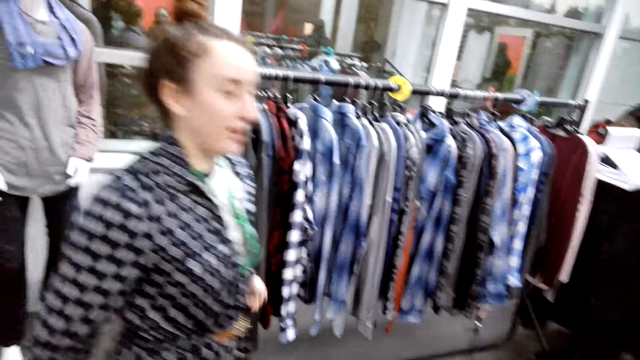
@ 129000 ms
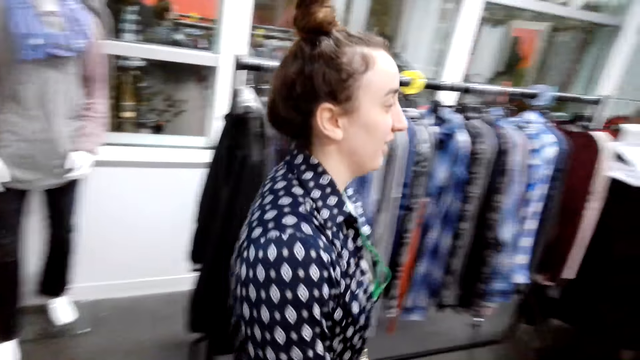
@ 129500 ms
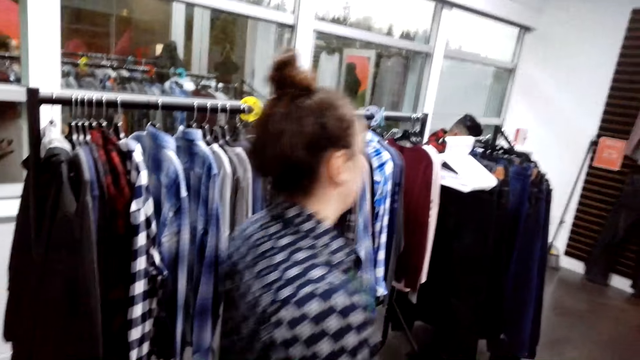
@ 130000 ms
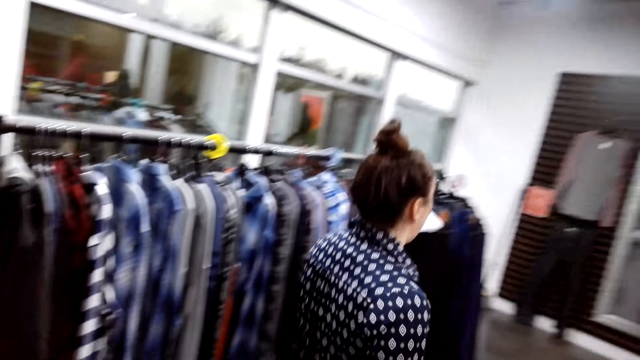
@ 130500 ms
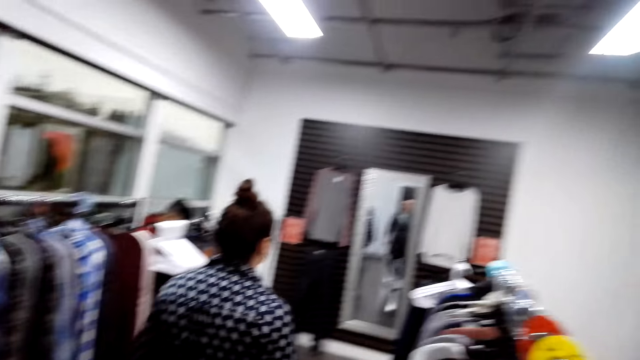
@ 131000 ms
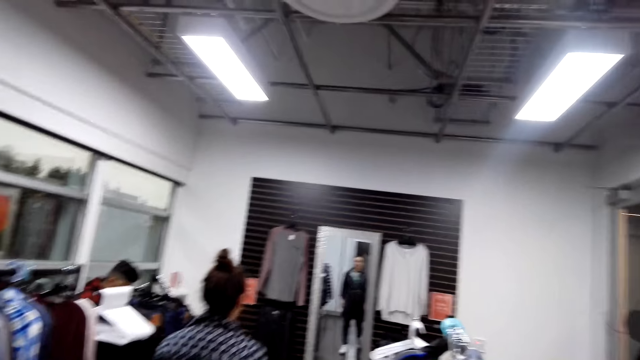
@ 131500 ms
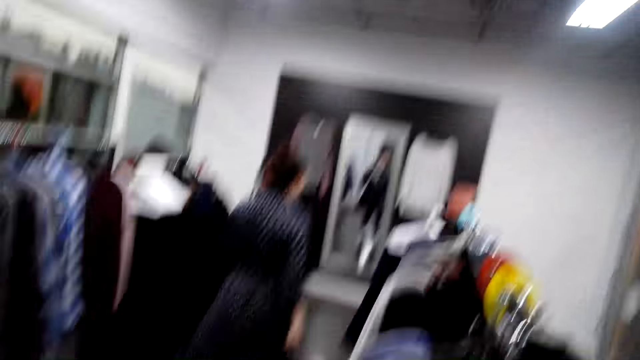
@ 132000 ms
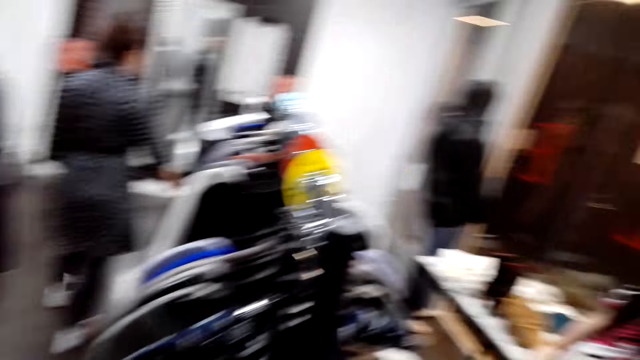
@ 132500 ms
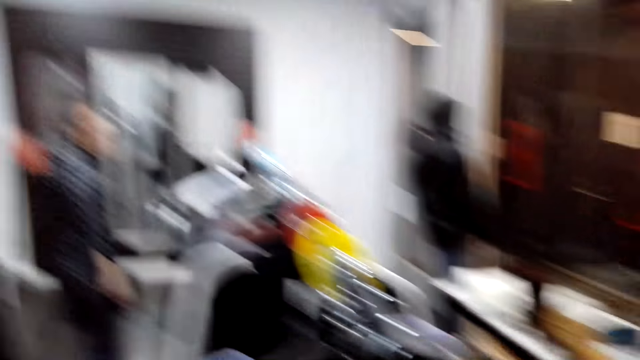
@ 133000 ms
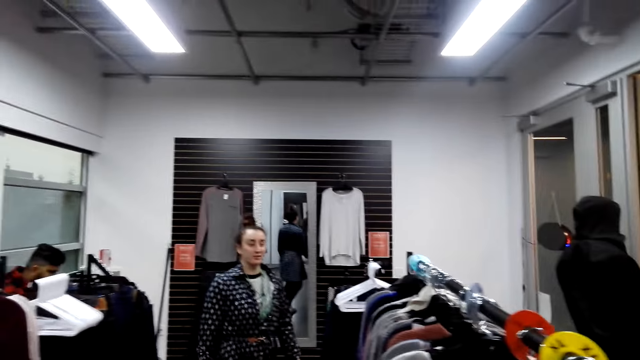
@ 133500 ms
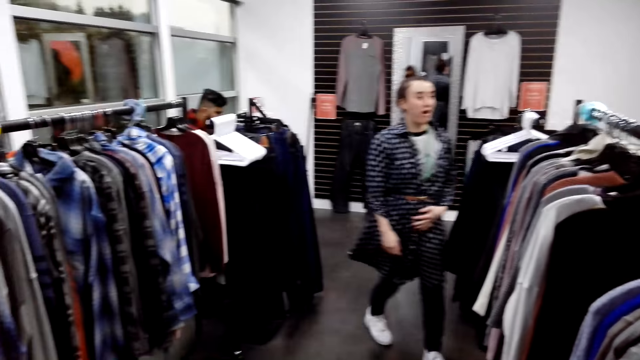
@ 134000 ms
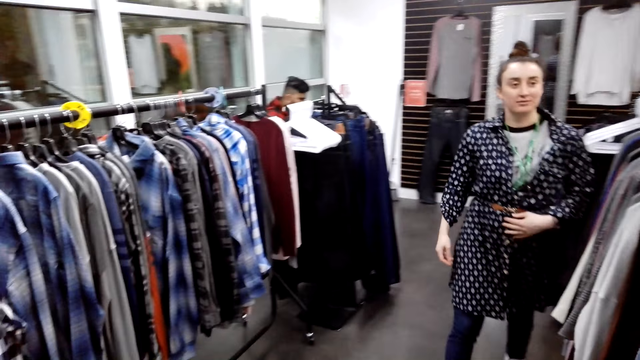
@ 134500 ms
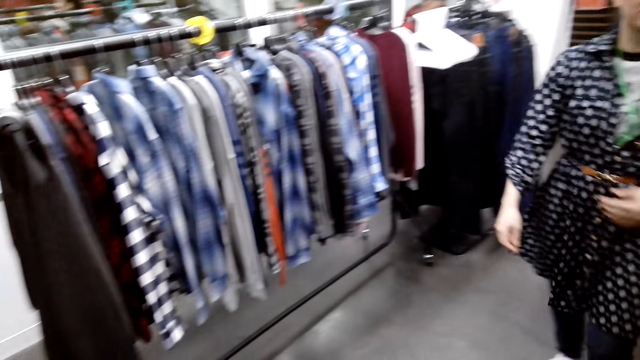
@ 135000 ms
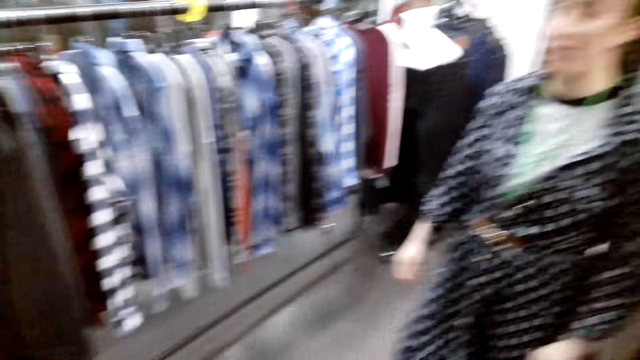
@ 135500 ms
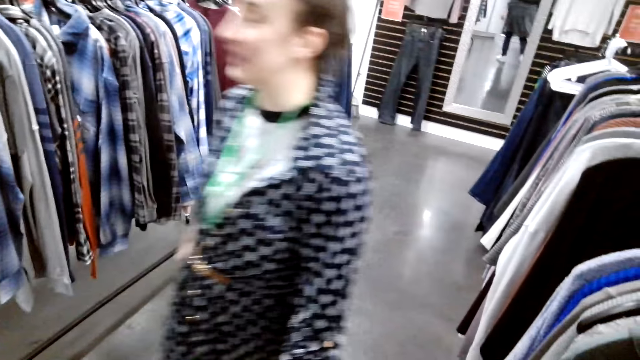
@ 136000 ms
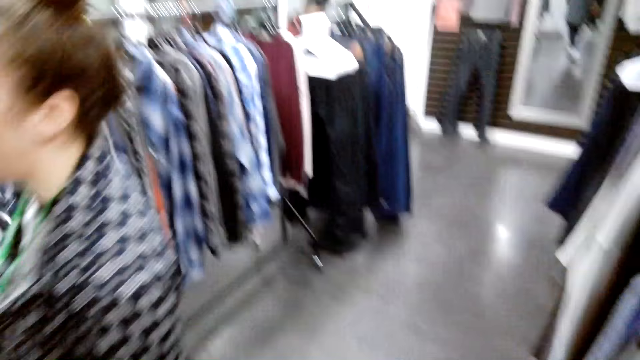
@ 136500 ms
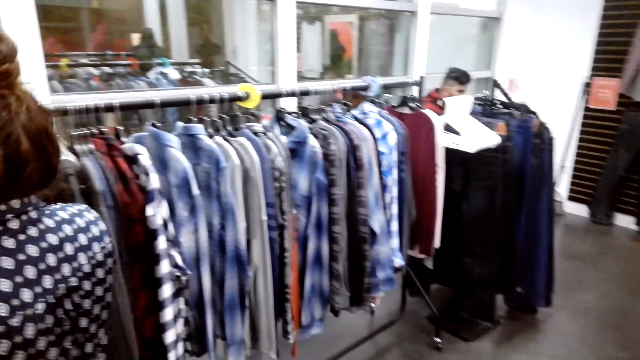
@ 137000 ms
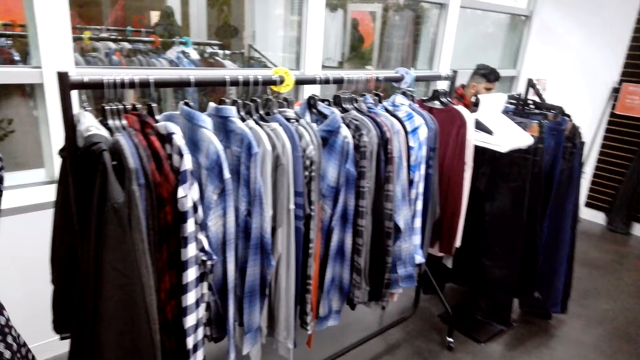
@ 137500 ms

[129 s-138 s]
The woman turns around and goes for the mannequin.

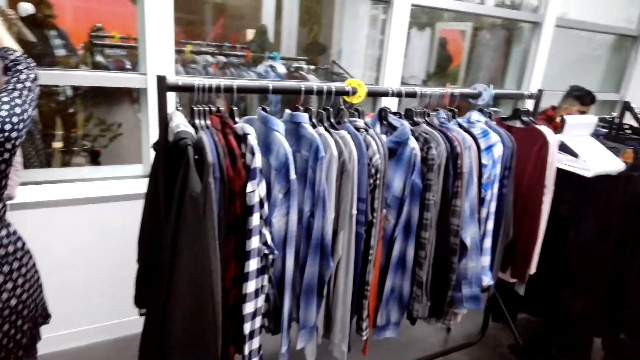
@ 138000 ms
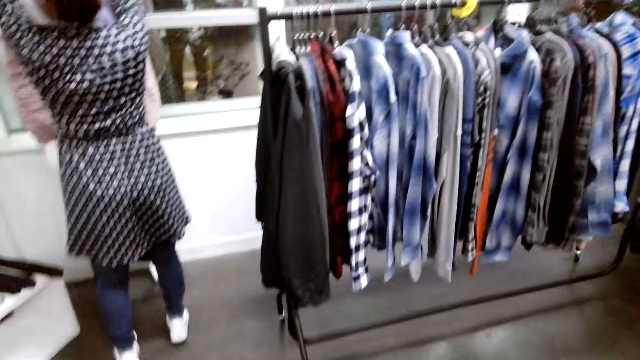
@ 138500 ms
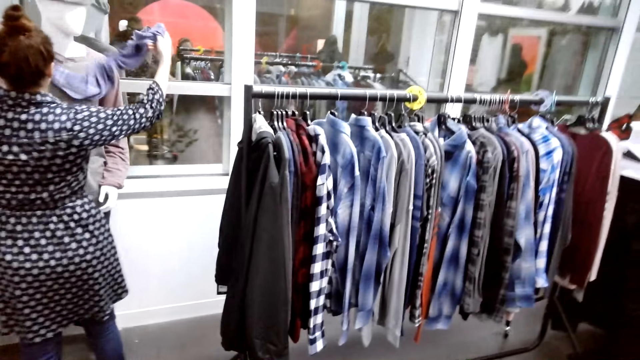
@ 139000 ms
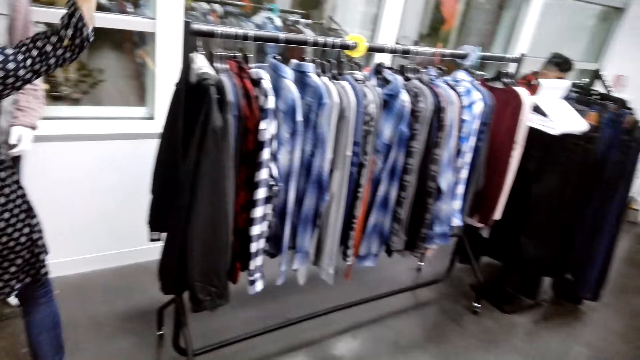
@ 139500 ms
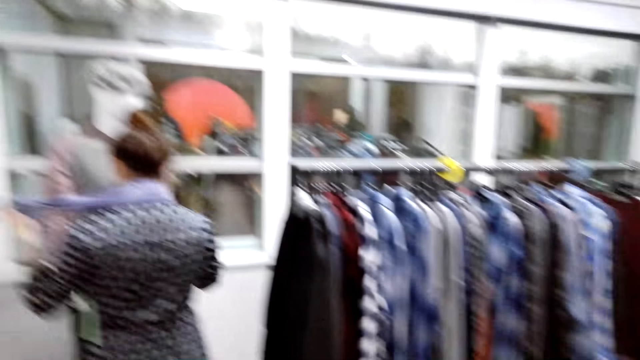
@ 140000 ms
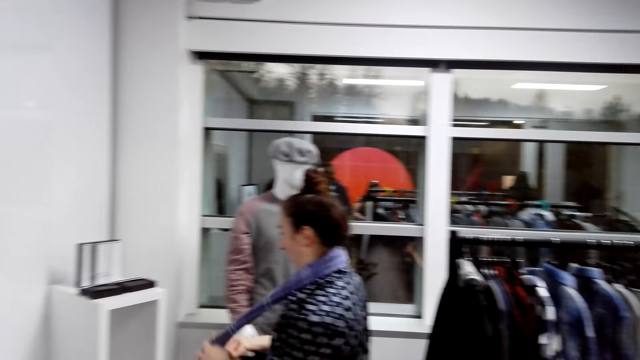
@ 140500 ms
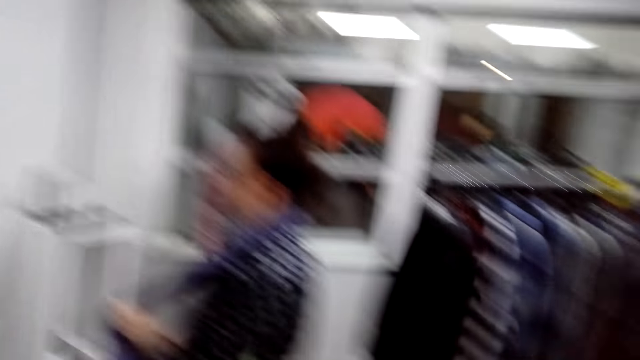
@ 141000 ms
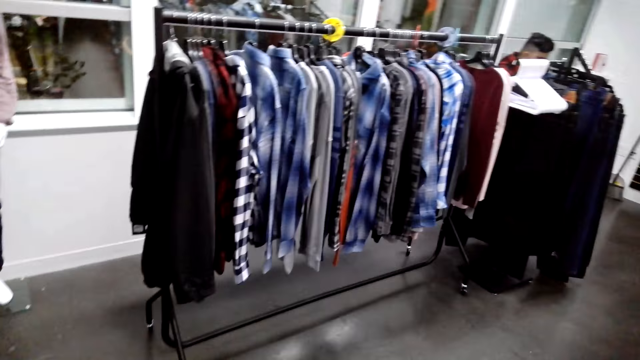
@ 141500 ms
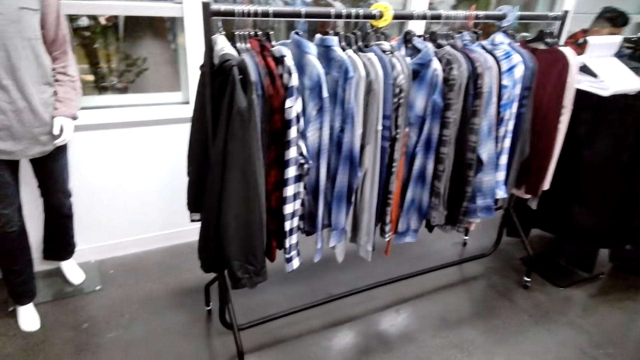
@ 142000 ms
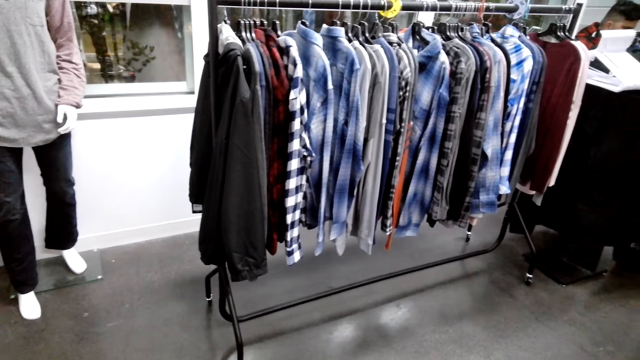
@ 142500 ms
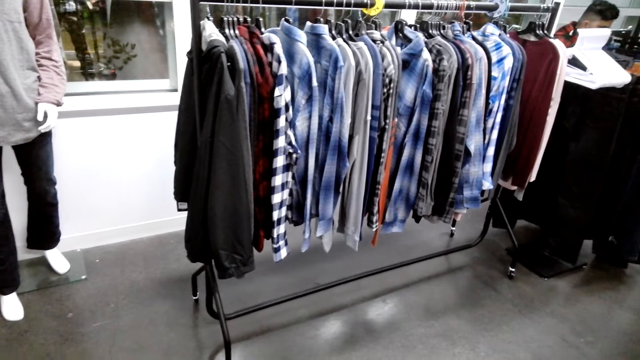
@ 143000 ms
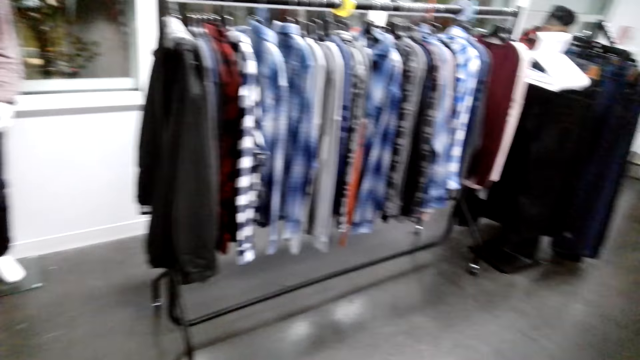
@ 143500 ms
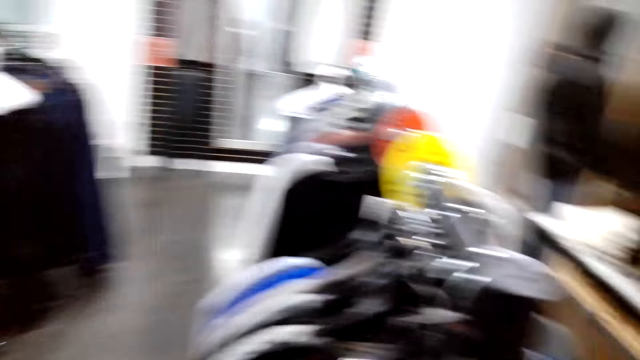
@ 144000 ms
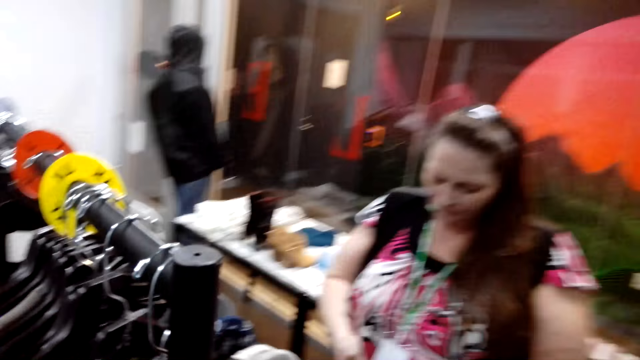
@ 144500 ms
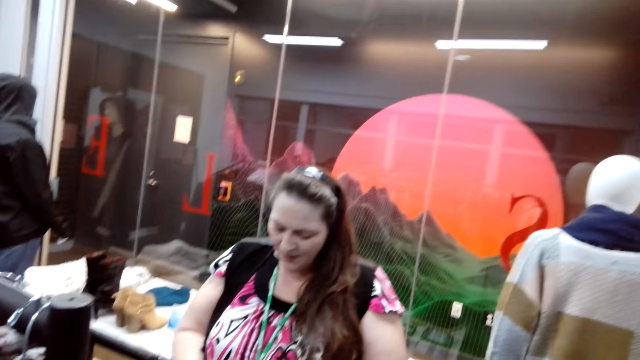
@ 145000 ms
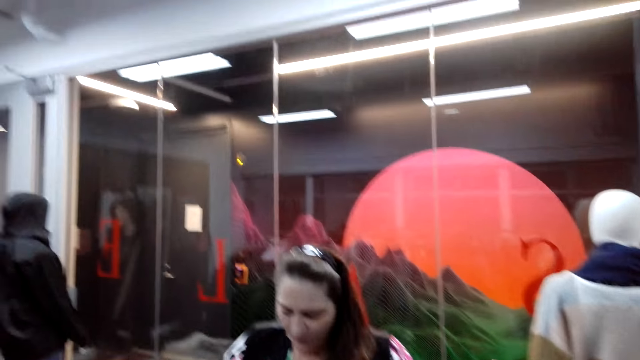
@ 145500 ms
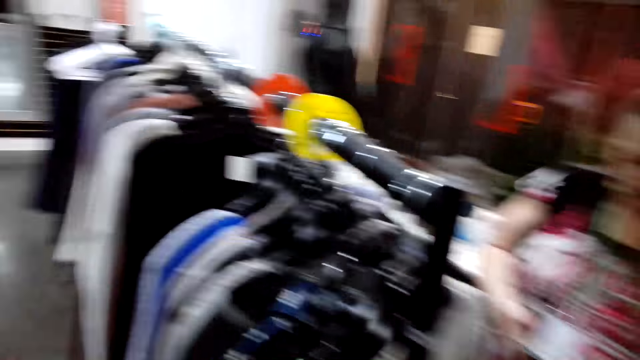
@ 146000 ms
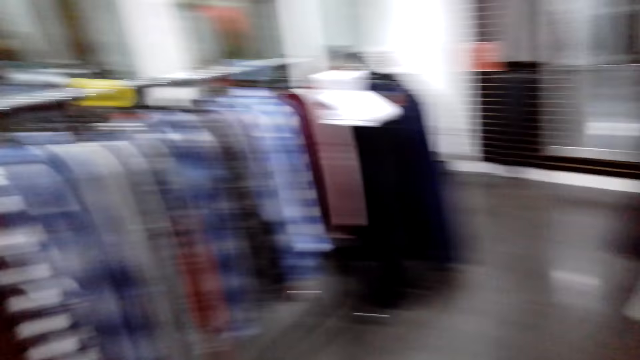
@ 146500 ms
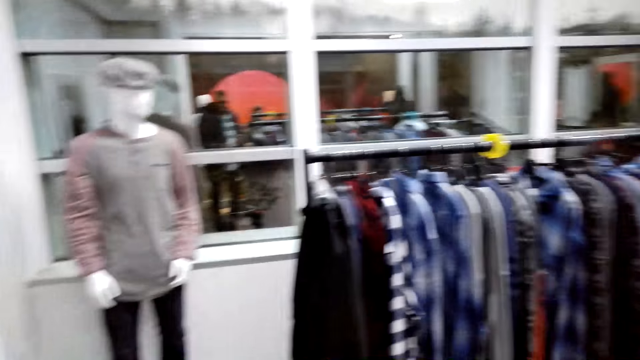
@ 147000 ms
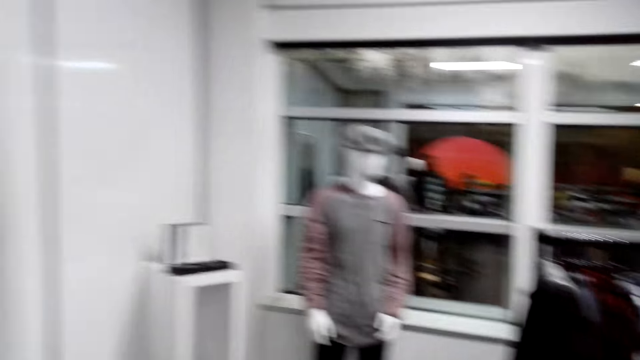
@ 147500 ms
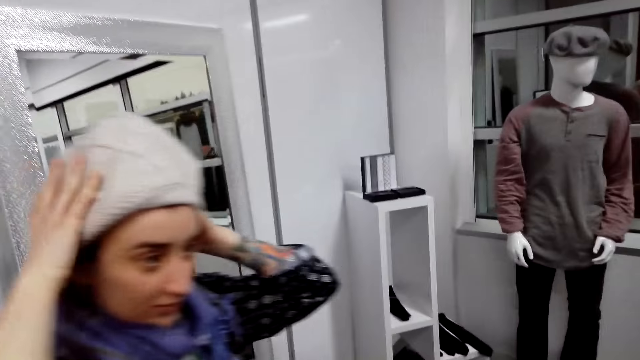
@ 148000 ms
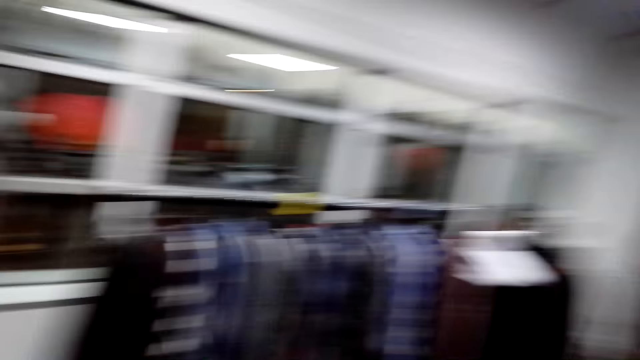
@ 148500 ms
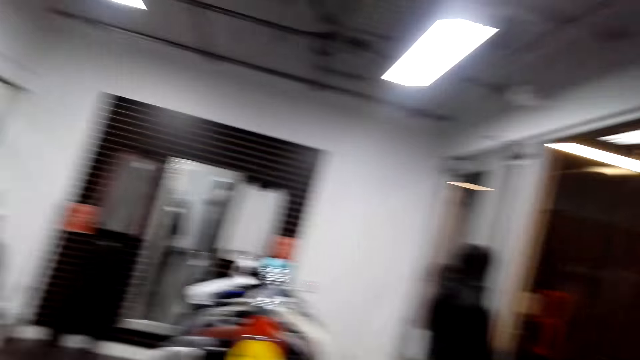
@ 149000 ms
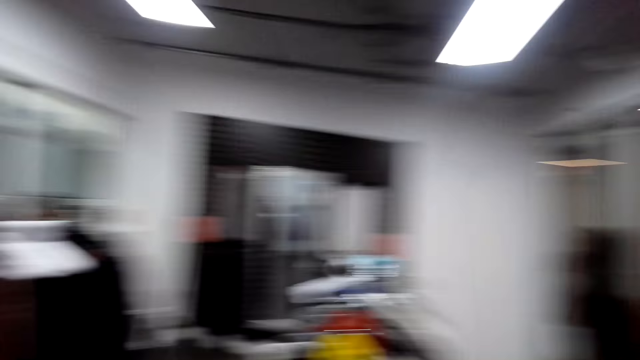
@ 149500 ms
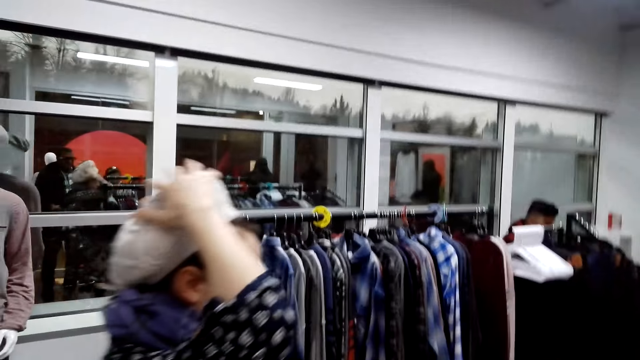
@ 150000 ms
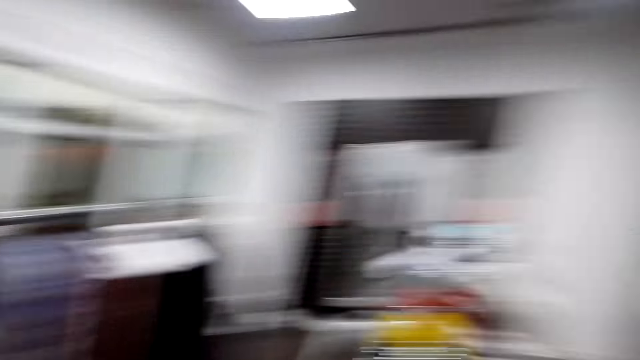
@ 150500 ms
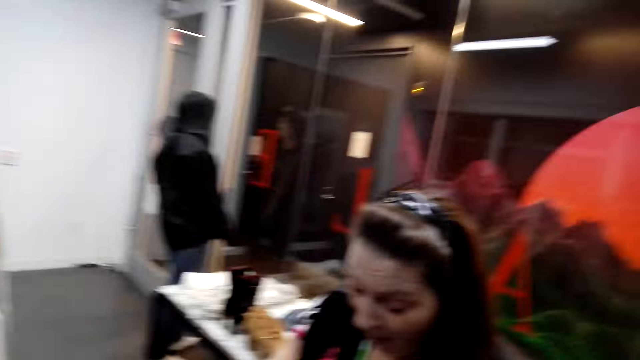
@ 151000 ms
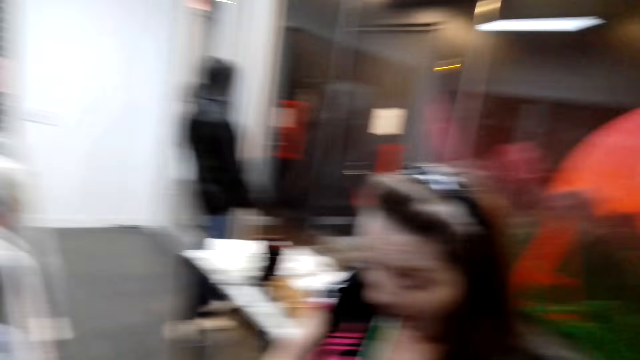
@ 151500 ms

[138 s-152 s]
The woman takes a scarf from the mannequin and puts the scarf on her neck. The camera wearer talks to the woman. They look around. The woman puts on the hat. The camera wearer looks around the outfit store. The woman walks around.
